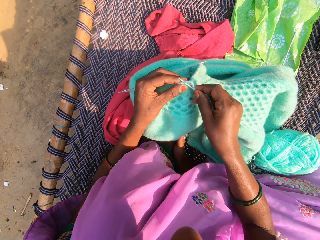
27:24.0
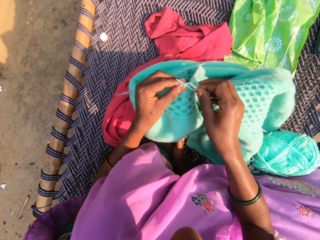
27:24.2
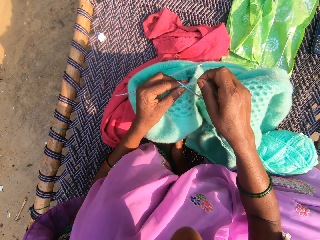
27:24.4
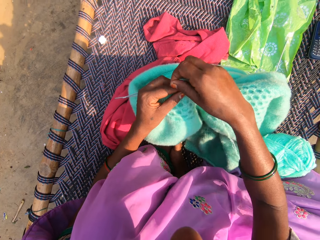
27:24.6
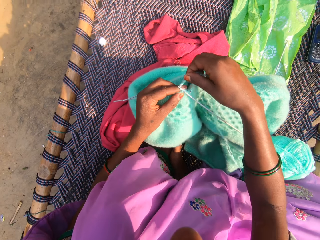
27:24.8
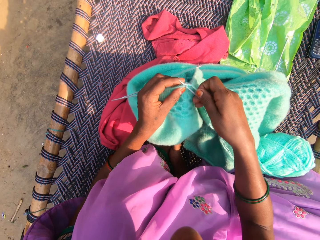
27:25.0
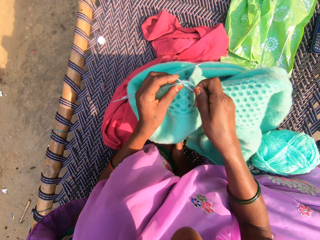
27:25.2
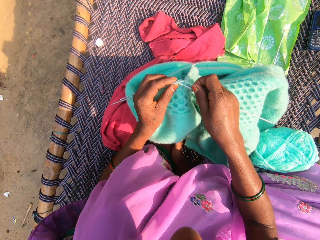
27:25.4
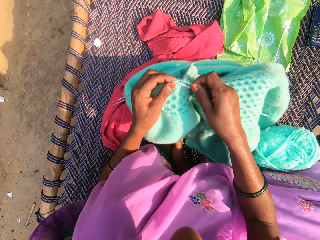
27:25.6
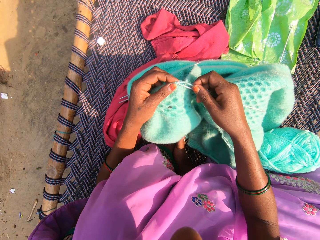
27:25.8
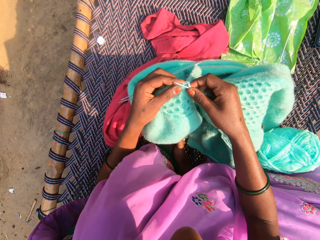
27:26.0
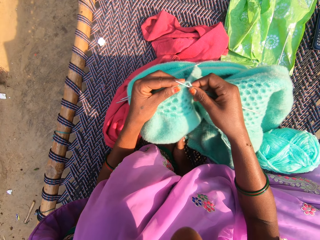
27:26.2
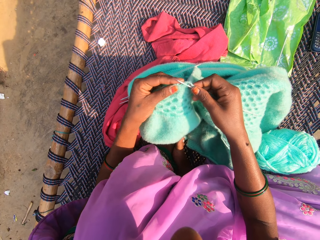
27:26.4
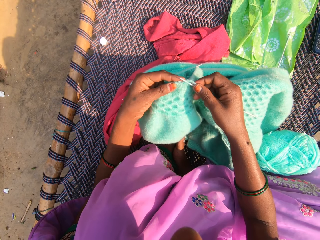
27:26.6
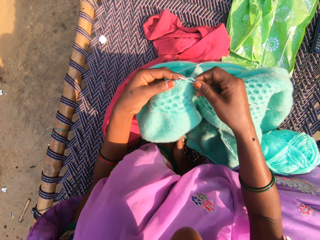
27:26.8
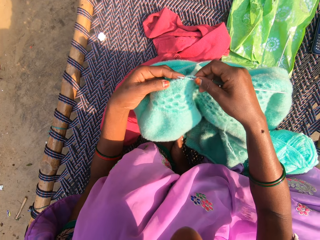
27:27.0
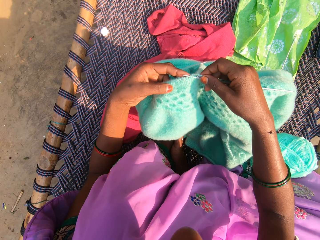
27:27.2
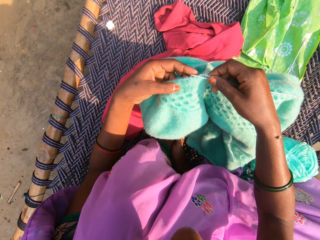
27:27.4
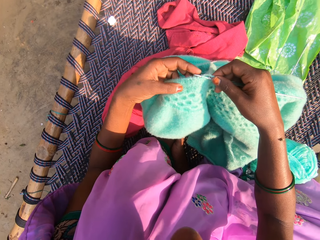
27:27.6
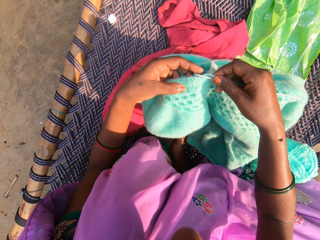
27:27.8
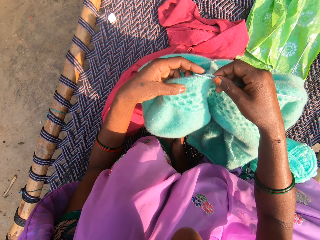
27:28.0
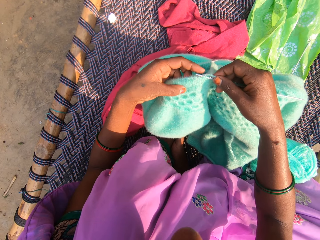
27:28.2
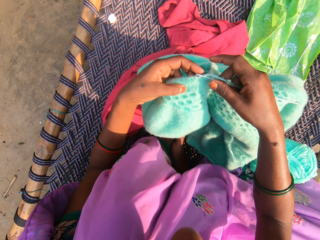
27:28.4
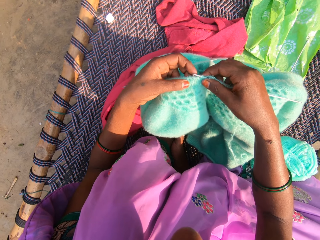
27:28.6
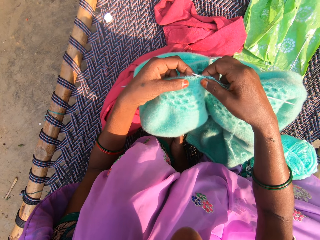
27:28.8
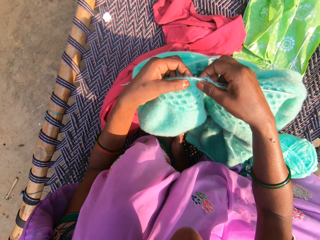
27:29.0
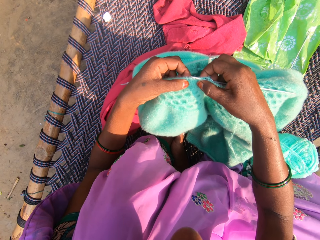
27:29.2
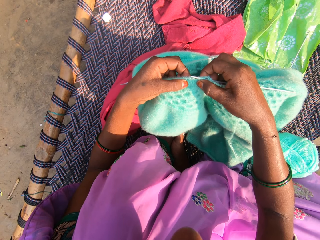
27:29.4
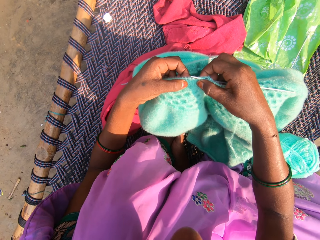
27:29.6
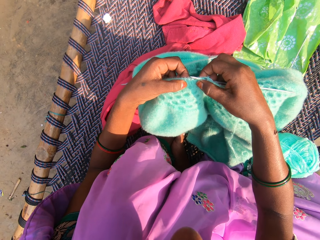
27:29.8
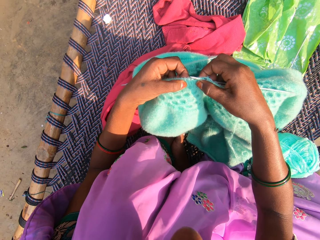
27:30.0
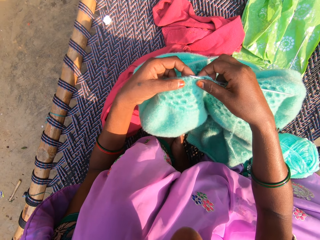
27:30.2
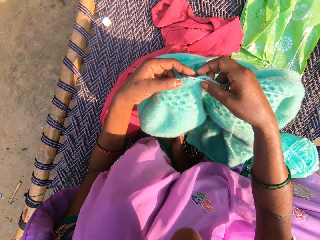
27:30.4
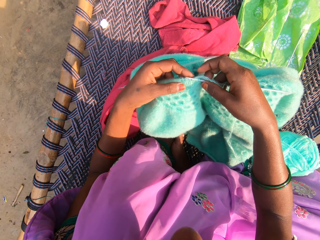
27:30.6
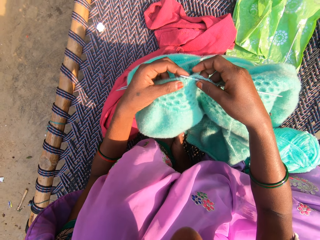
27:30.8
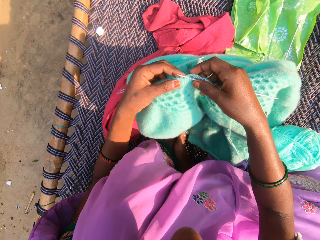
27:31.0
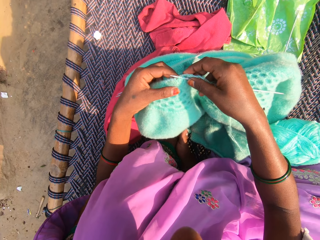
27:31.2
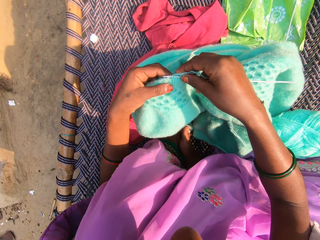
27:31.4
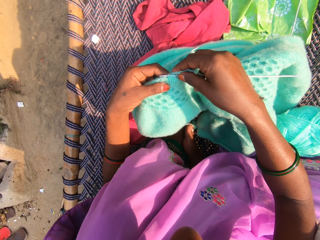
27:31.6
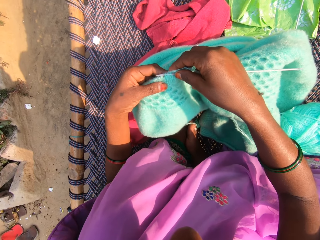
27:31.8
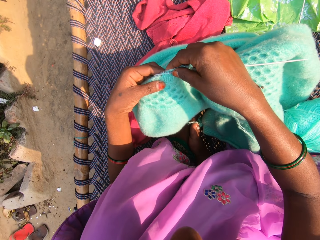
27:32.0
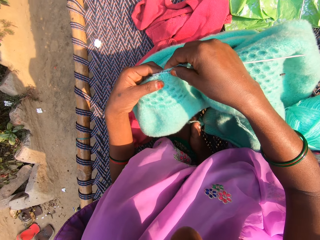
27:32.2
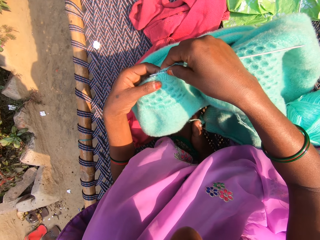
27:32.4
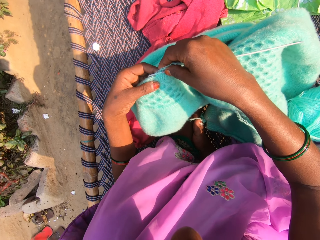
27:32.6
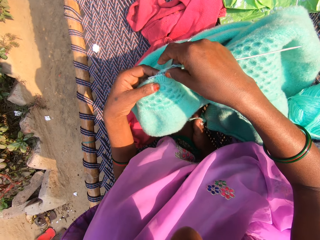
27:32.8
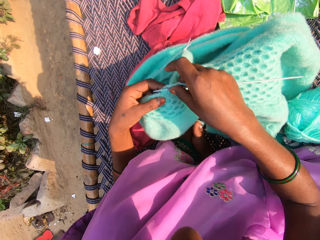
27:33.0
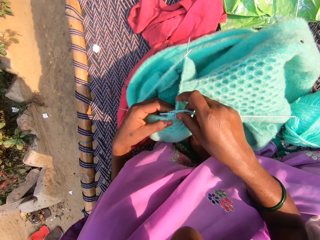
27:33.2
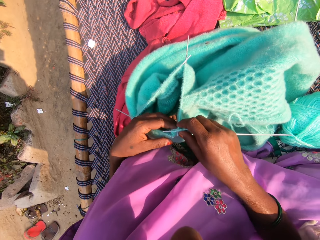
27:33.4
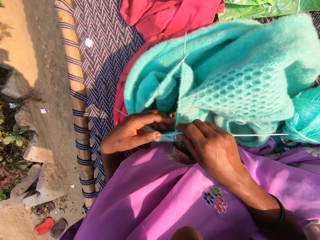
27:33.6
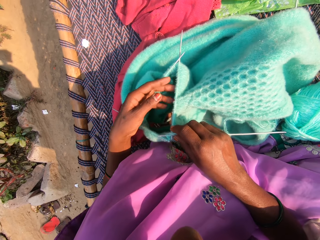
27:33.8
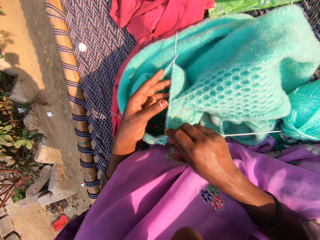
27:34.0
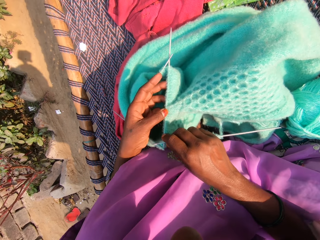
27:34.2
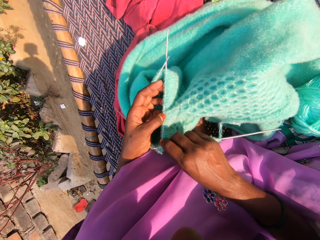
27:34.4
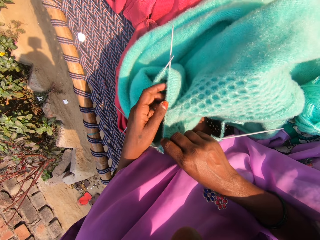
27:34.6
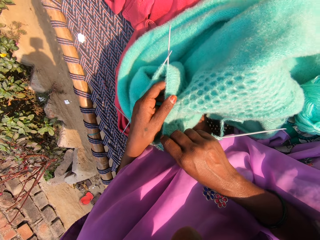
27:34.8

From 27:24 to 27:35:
The camera wearer knits the cloth. She rolls the string on the knitting needle. She holds the cloth. She adjusts the fabric in her hands.

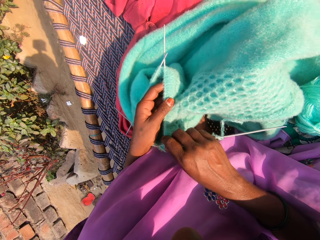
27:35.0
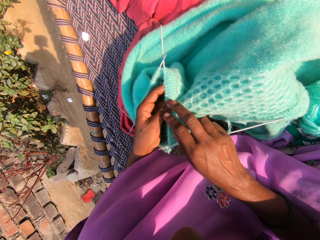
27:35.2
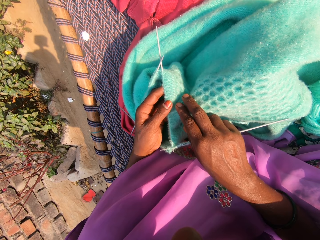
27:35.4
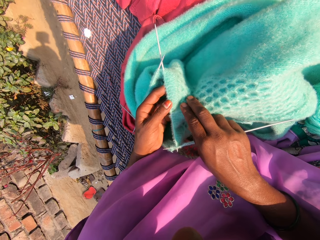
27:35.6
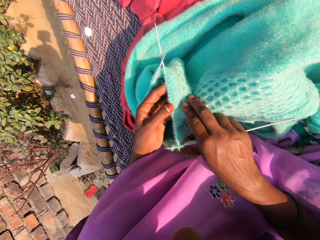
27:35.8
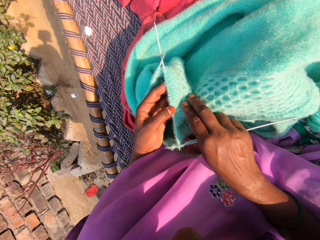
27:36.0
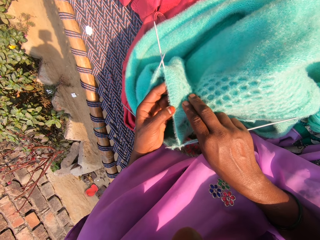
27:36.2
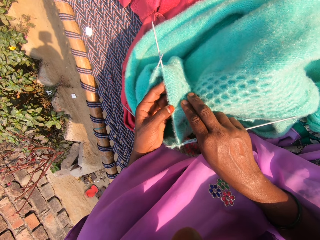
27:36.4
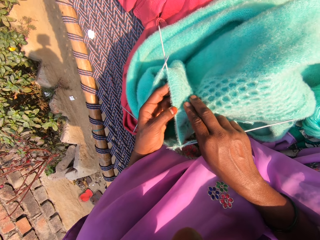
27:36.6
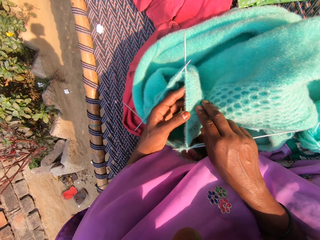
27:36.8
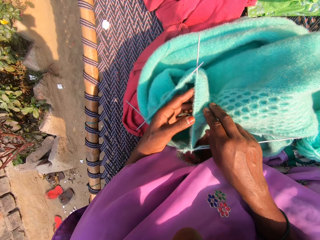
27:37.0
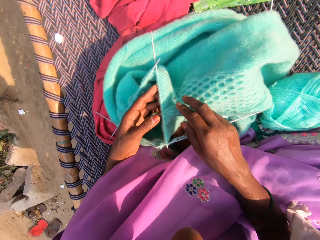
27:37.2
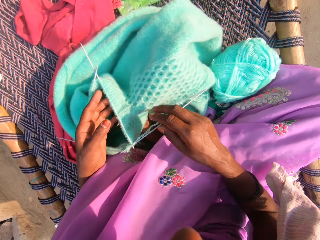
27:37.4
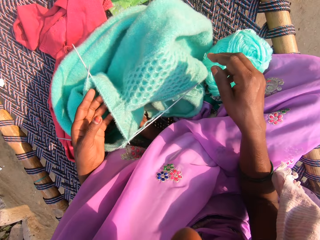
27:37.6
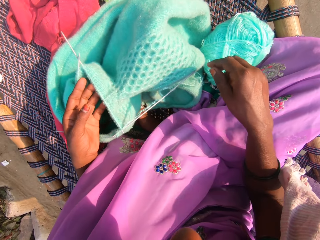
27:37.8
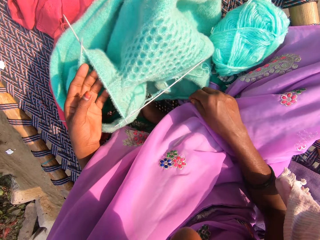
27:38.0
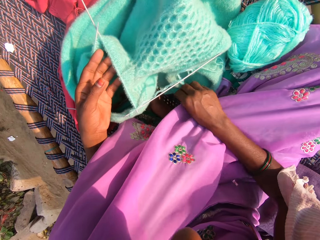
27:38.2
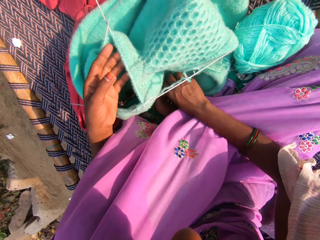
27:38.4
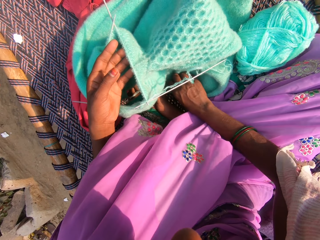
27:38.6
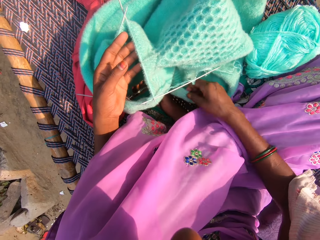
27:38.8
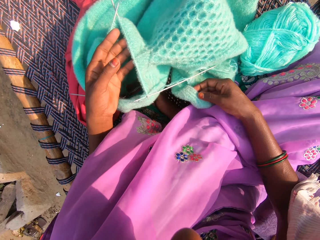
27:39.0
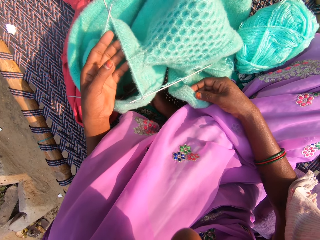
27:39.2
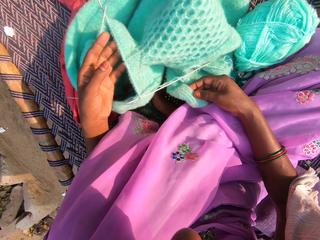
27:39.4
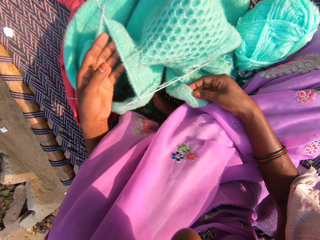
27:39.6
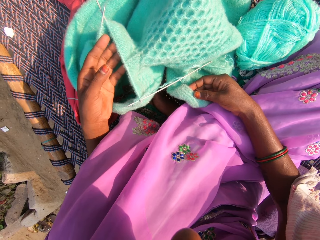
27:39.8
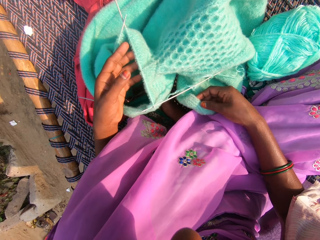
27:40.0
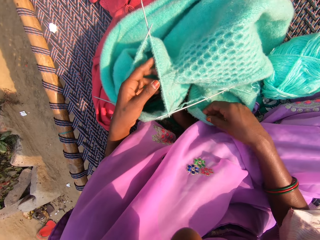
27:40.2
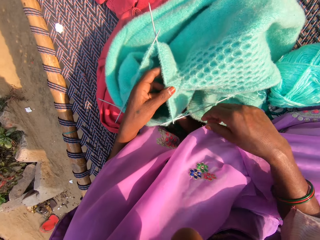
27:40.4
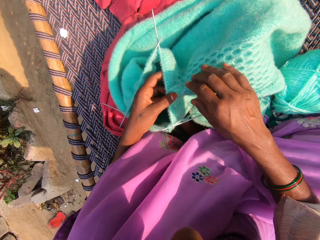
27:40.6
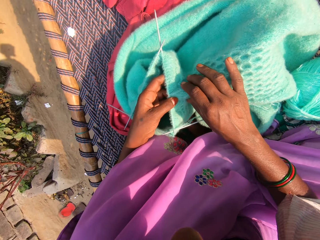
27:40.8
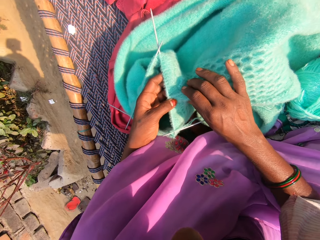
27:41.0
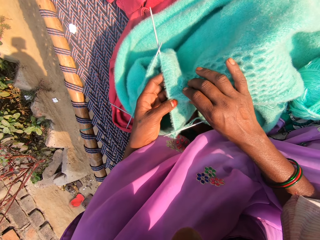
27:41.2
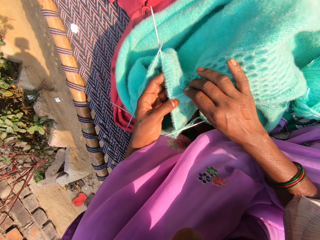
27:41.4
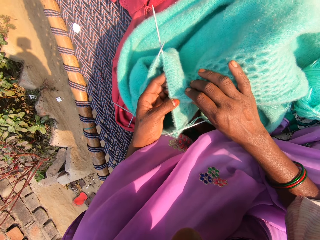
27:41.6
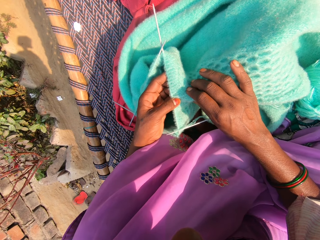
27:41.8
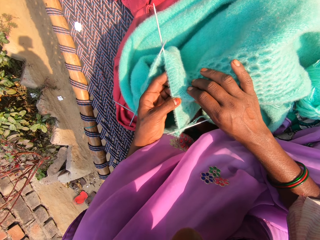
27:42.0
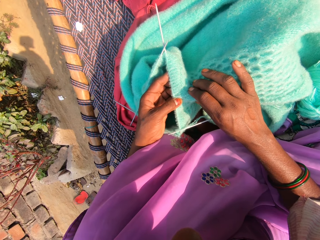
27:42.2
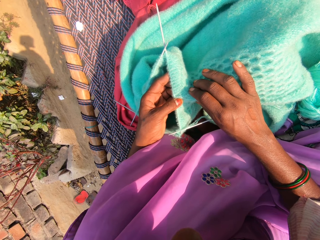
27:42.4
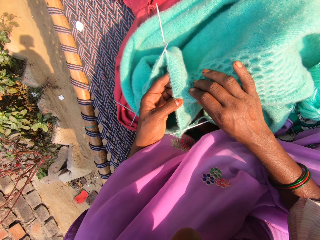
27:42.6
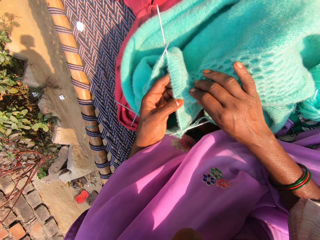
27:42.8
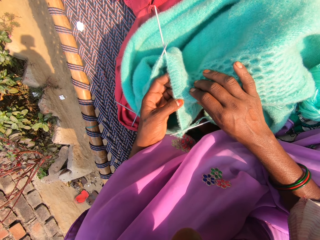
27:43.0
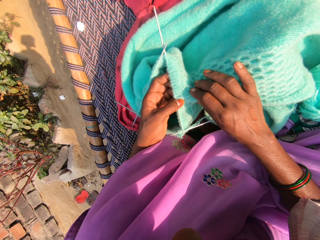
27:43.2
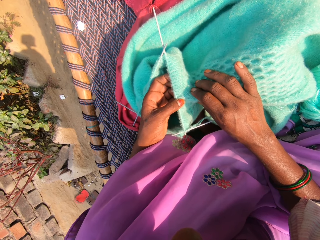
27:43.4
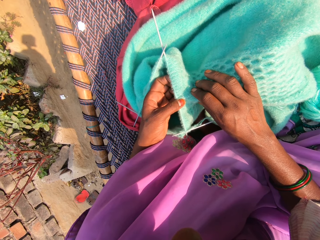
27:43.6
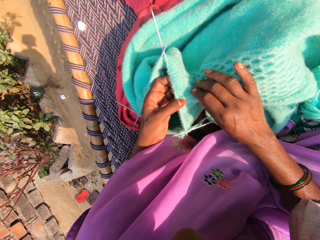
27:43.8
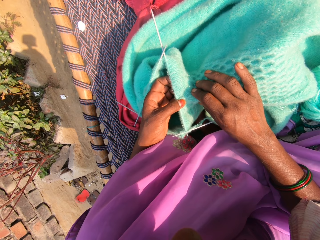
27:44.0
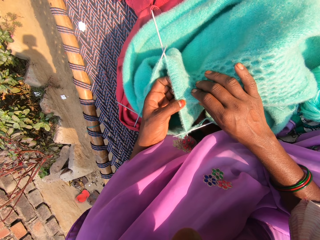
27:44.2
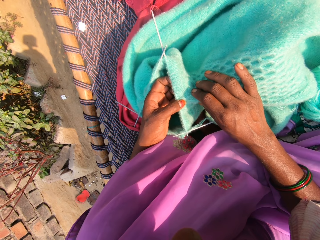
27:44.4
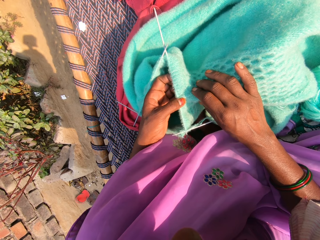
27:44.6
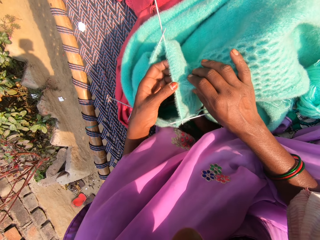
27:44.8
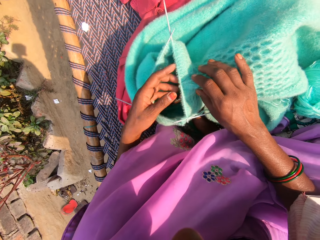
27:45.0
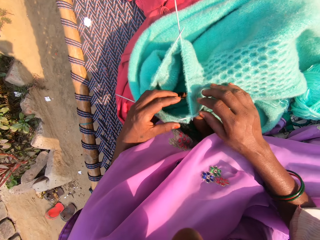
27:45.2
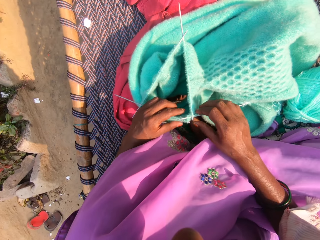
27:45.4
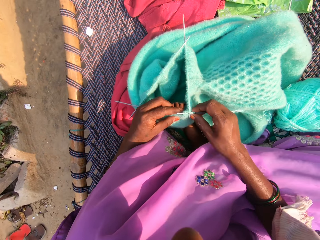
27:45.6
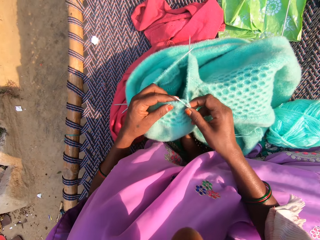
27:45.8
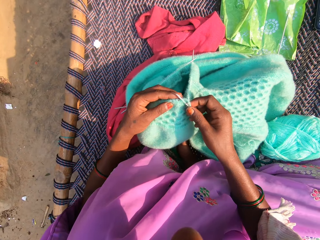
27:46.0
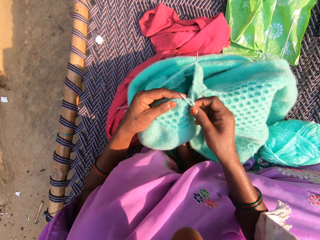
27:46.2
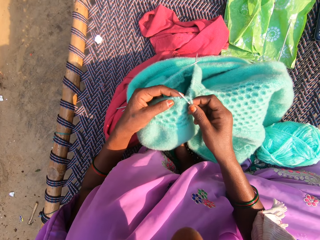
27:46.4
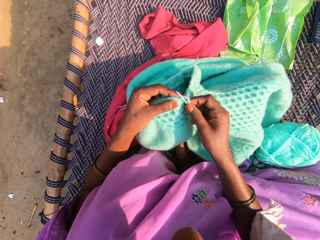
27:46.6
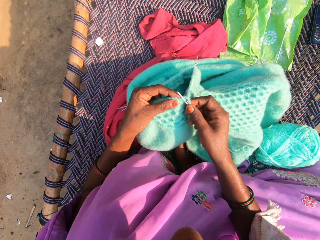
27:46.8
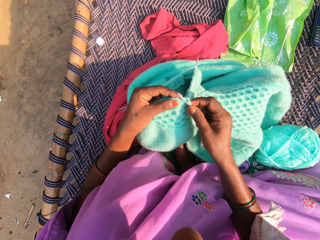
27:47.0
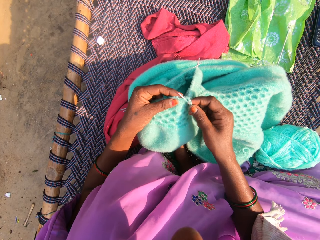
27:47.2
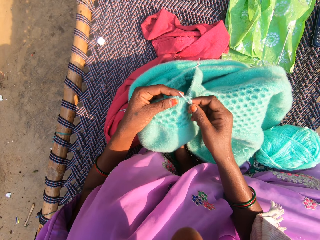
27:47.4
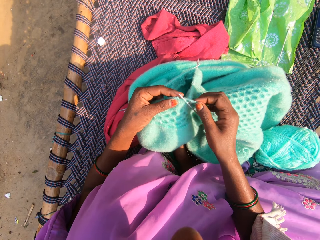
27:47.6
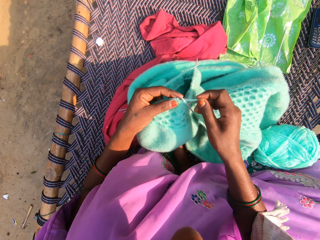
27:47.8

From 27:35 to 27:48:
The camera wearer touches the cloth. She checks the fabric with her right hand. She releases the fabric in her right hand. She checks the fabric with her hands. She knits the yarn with the knitting pins in her right hand.
